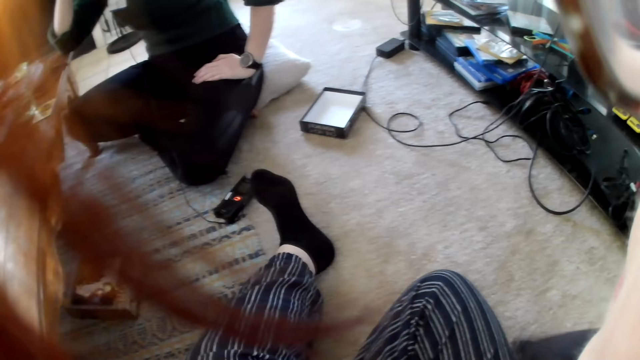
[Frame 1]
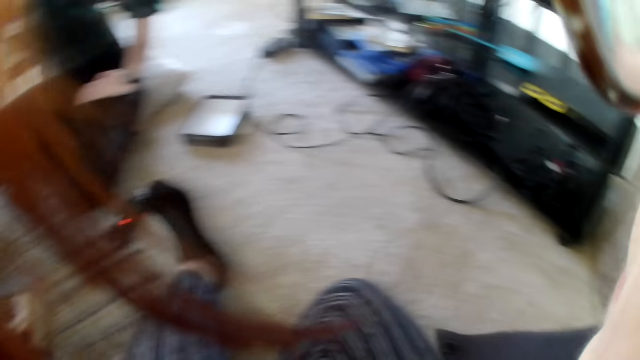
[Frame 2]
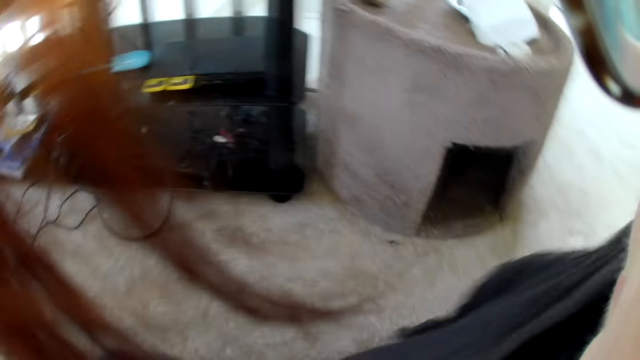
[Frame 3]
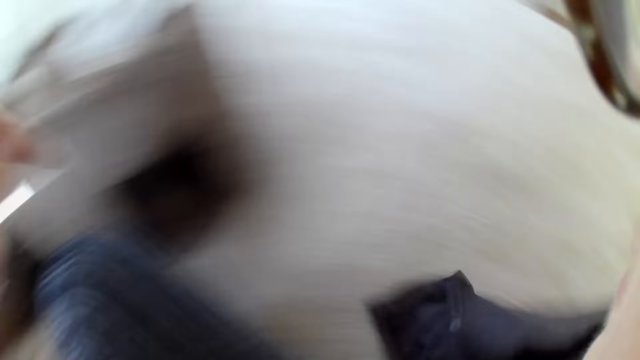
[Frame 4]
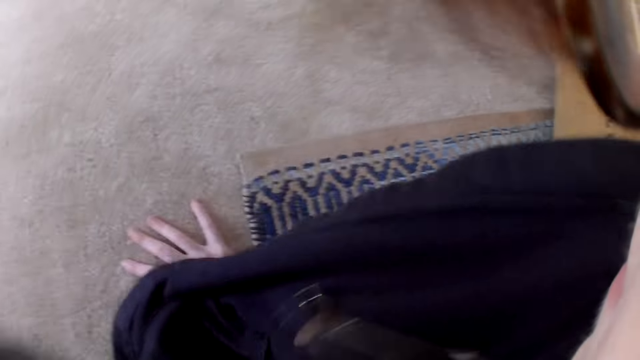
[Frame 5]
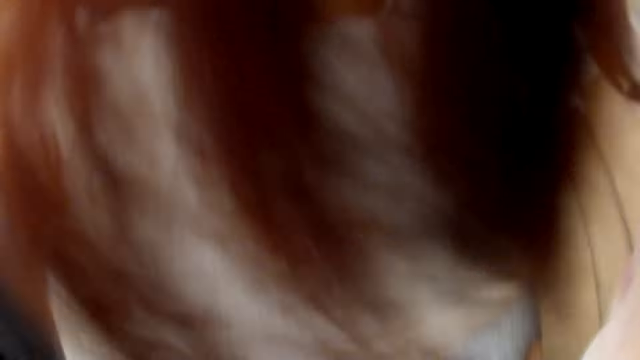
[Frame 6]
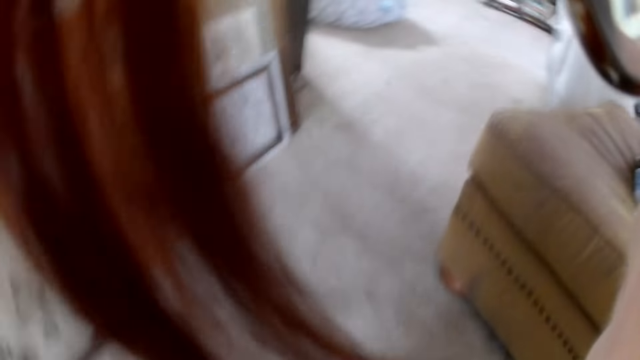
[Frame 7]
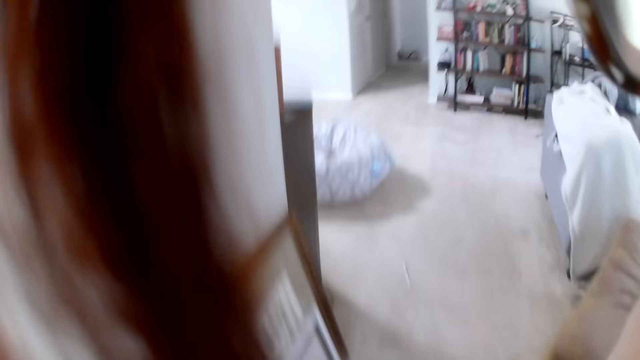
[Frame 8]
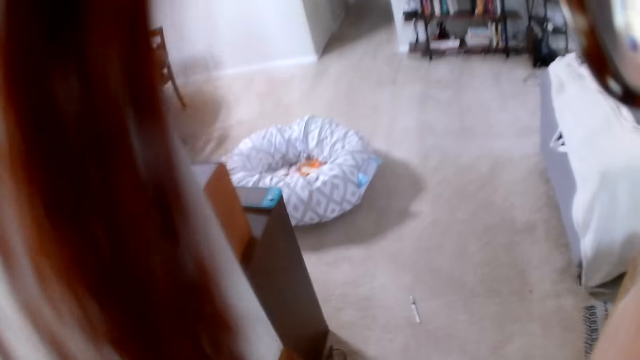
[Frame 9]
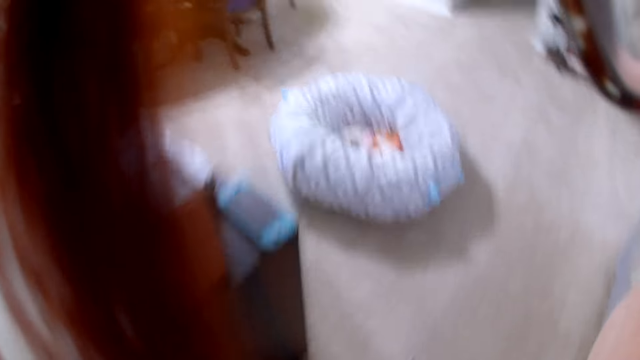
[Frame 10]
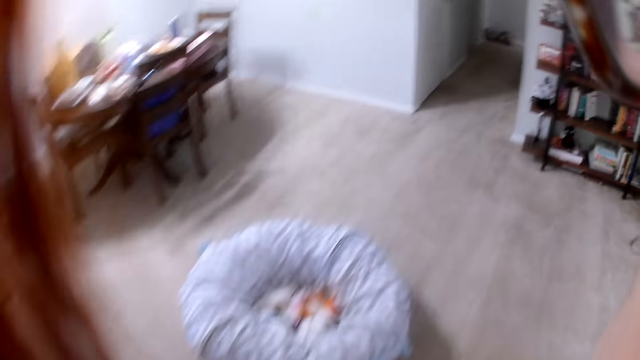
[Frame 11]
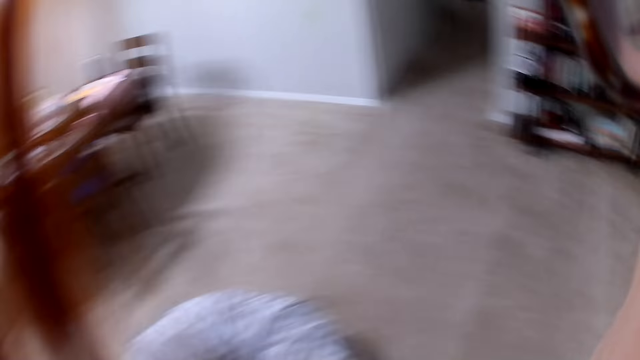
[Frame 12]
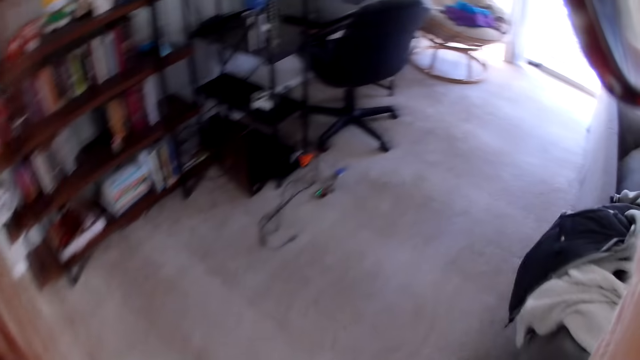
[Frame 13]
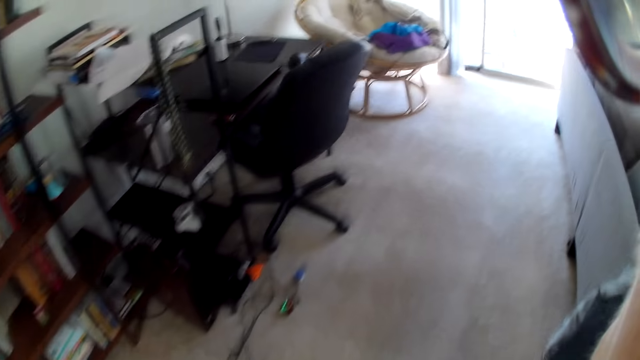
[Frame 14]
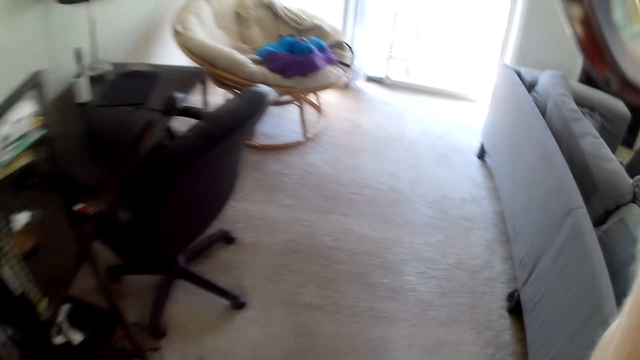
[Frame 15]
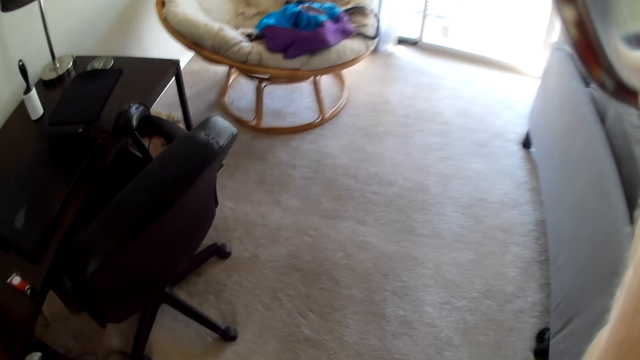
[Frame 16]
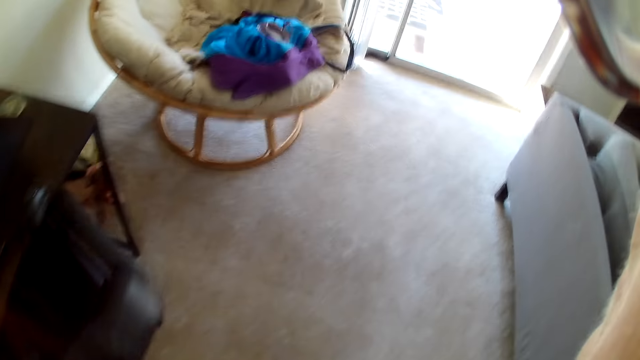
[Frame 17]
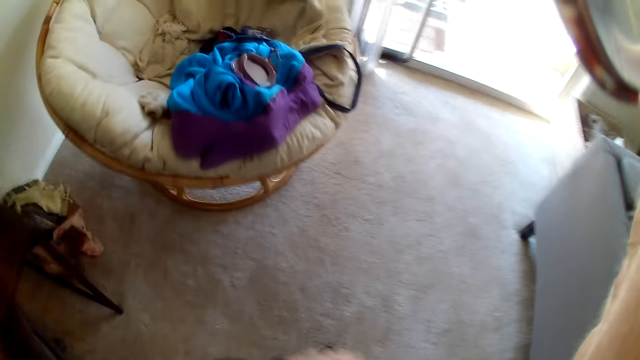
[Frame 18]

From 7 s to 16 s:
The camera wearer stands. They walk around the room.

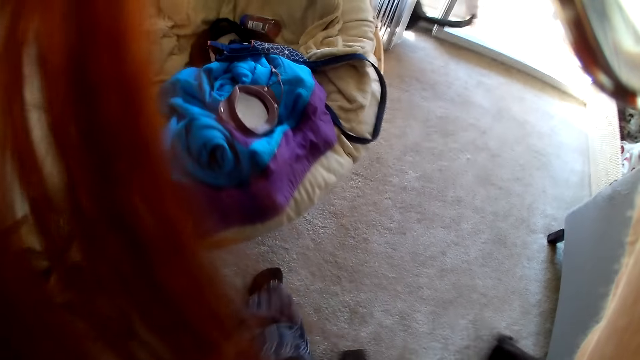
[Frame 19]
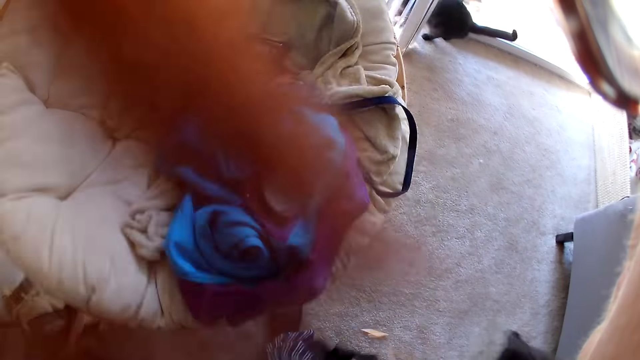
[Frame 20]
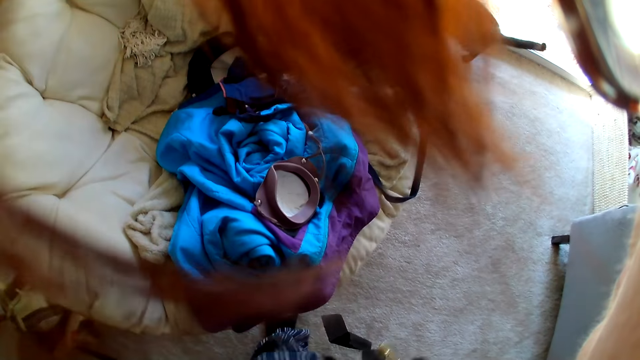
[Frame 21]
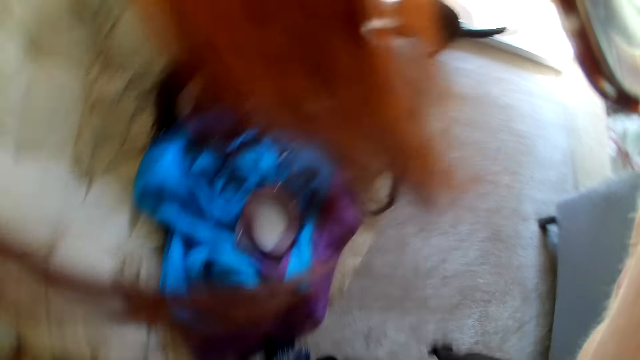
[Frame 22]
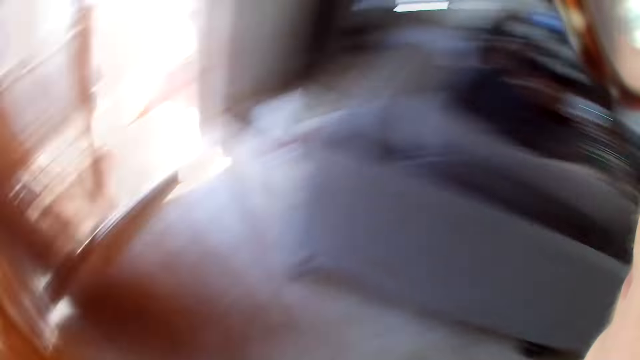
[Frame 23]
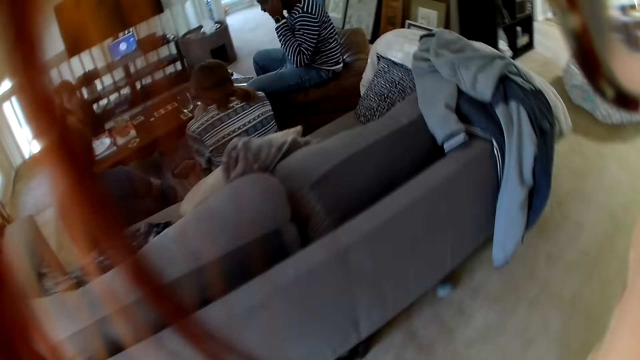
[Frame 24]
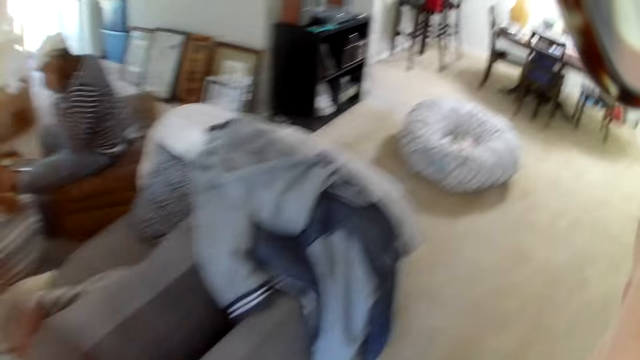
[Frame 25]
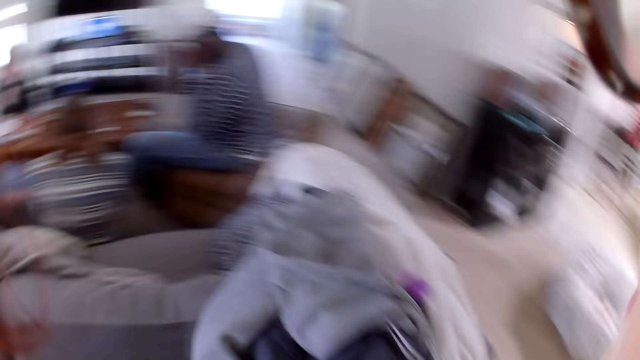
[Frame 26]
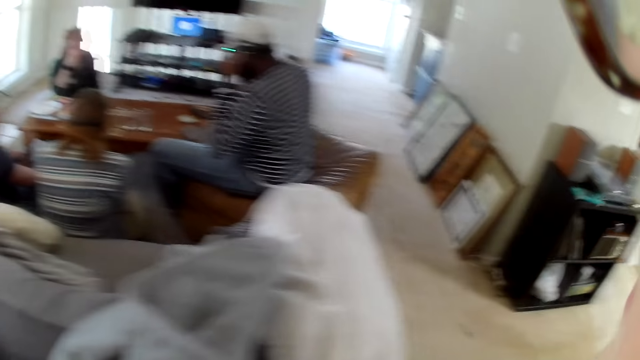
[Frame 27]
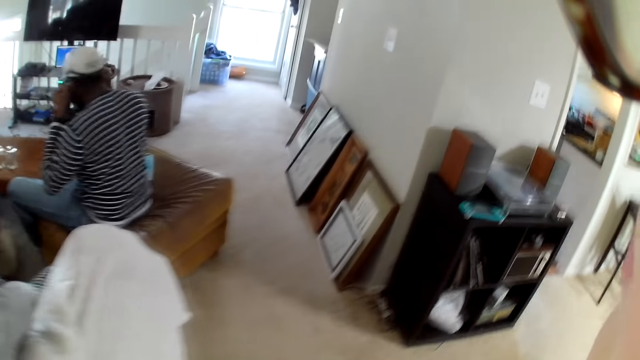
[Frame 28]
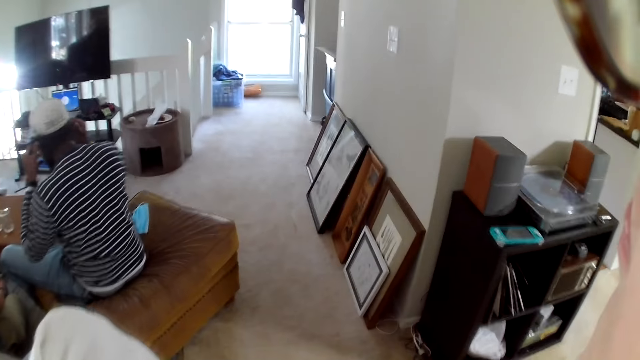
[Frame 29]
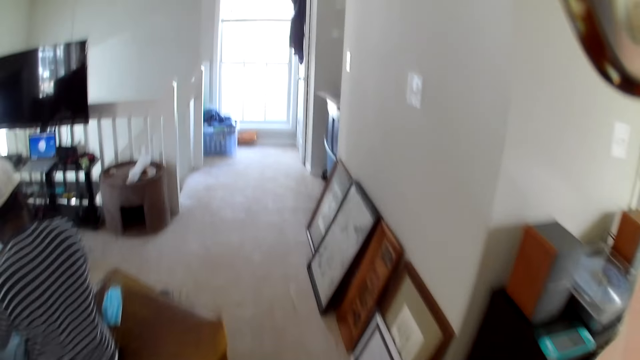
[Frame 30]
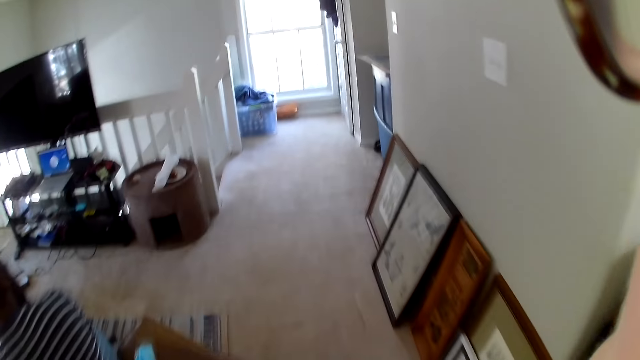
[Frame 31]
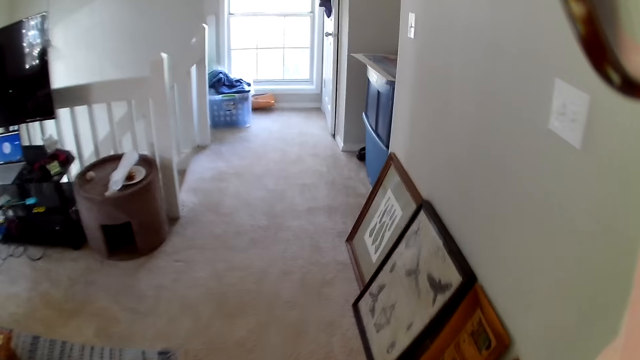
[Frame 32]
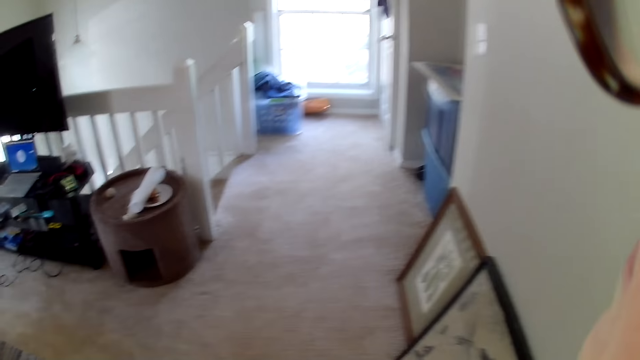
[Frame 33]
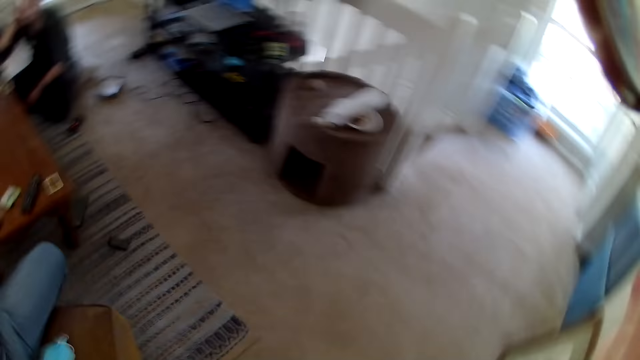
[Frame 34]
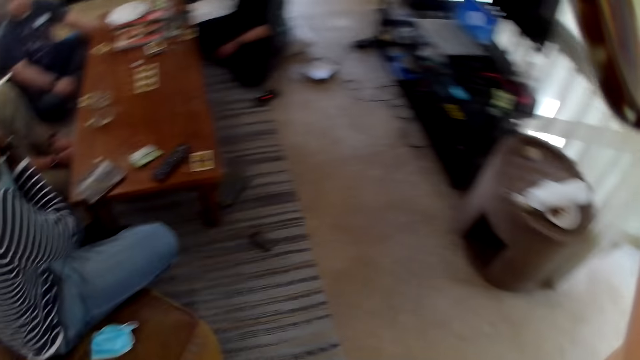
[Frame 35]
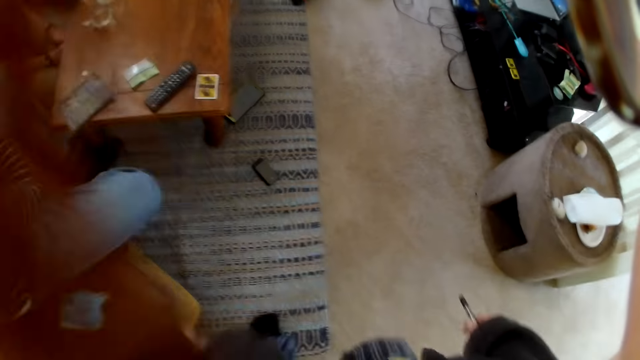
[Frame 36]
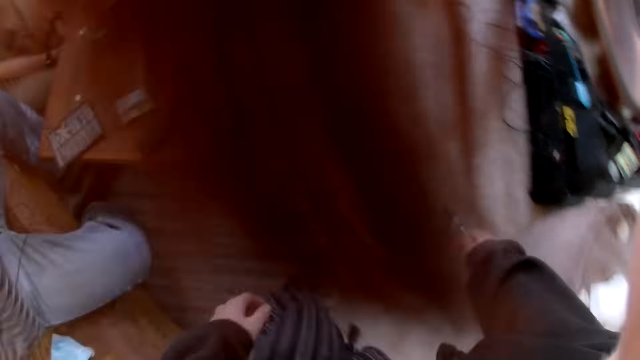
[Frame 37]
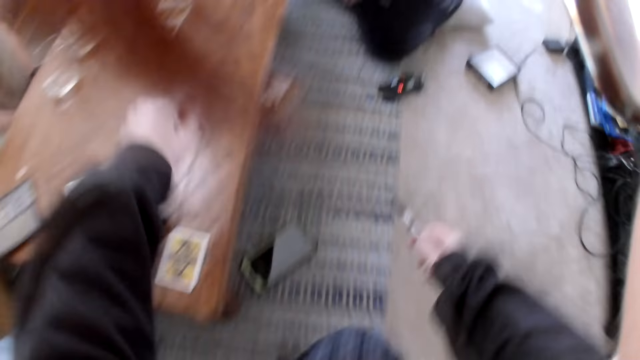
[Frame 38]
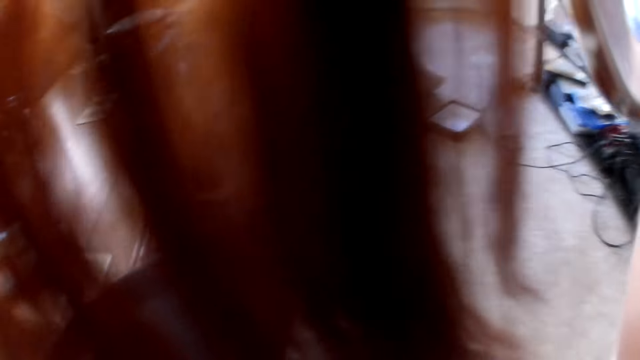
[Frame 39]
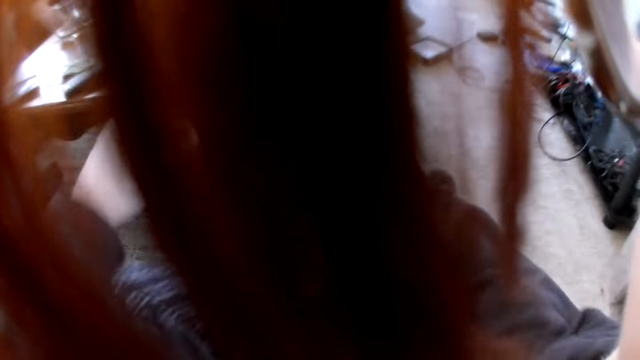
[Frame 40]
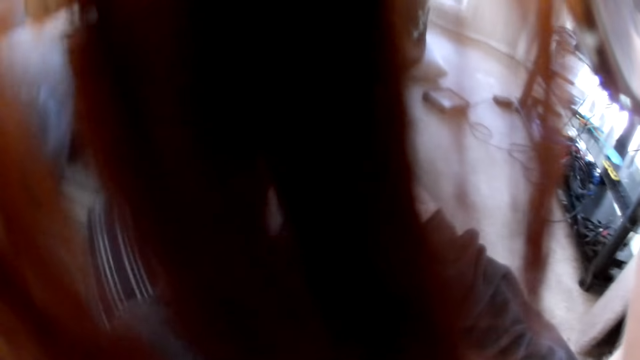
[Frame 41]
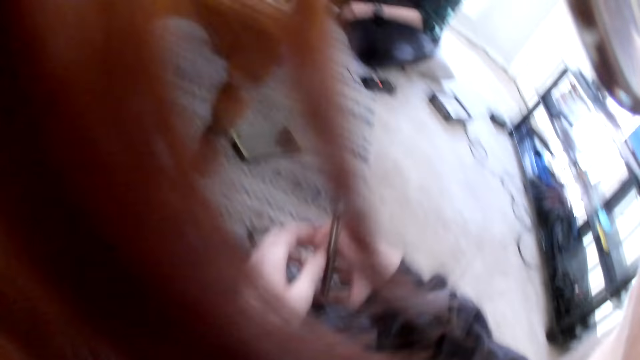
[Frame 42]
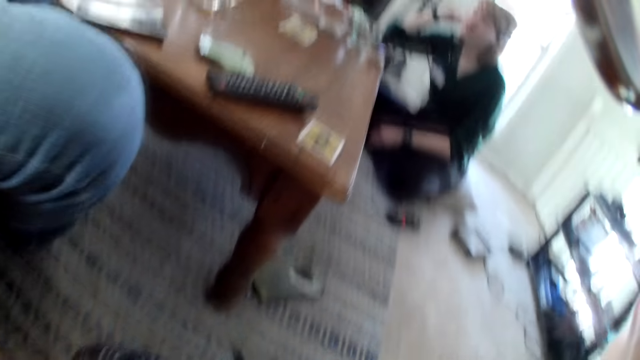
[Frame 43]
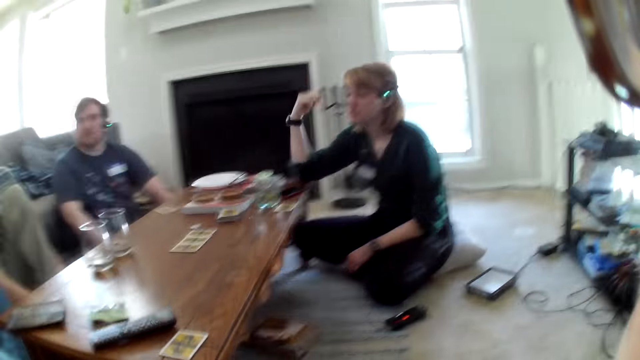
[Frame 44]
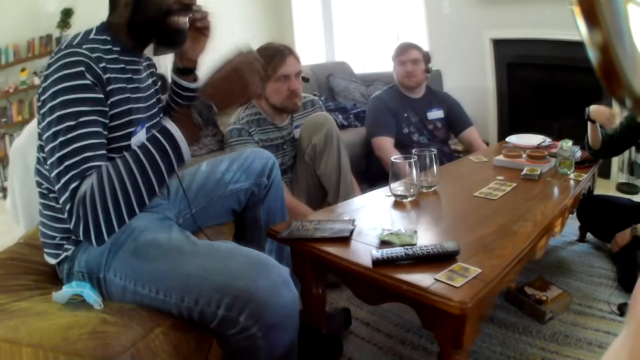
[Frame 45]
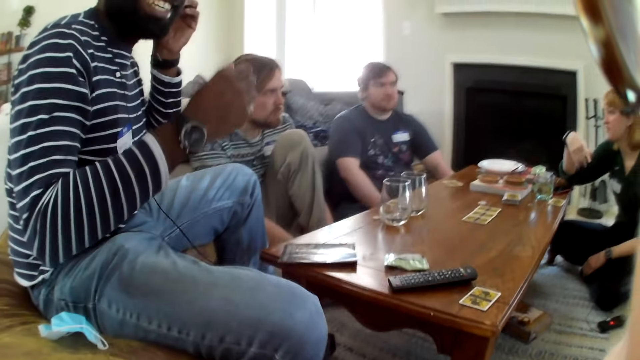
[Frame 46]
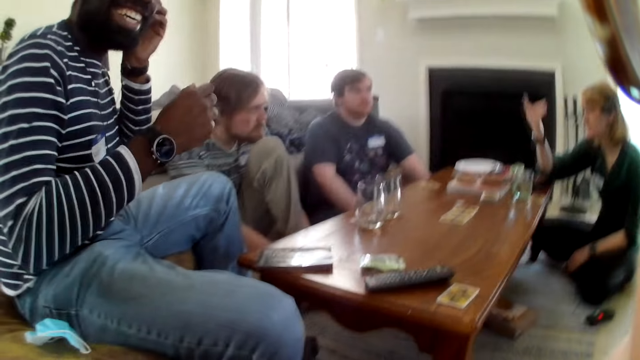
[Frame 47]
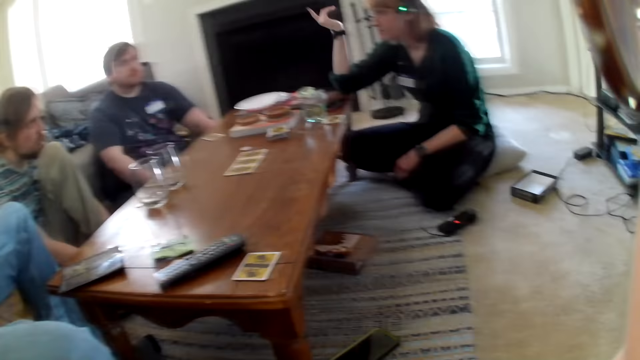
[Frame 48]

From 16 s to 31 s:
A man sits next to another man. The other man sits next to a third man. The third man holds his ears. A lady puts her hand on her face. A man adjusts a camera on his head with both hands. The camera wearer walks around the room. The first man sits next to the second man. The second man sits next to the third man. The lady puts her hand on her face. The camera wearer interacts with the man, another man, a third man and a woman. The third man sits next to the second man. The first man sits next to the second man. The lady sits next to the table. The camera wearer sits down. She passes a vape pen from her right hand to her left hand. The lady puts her hand on the table. The third man sits next to the camera wearer. The first man sits next to the second man. The man adjusts the camera on his head with his left hand. The second man sits next to the third man. The third man holds his ear.
